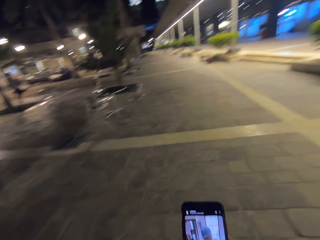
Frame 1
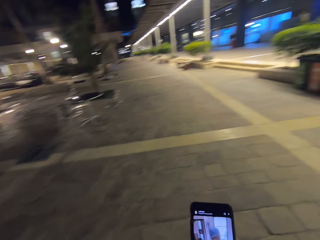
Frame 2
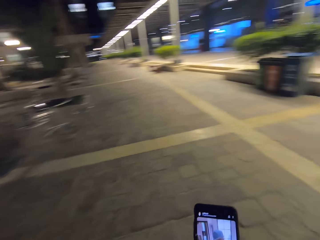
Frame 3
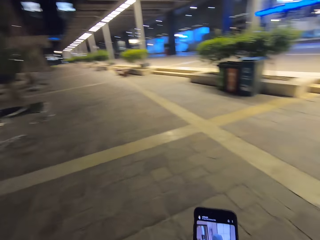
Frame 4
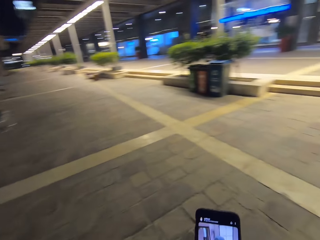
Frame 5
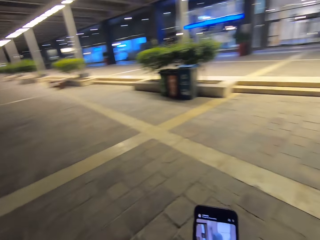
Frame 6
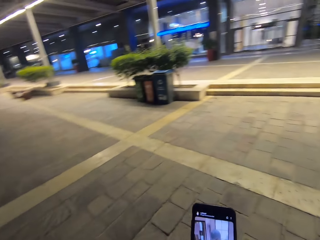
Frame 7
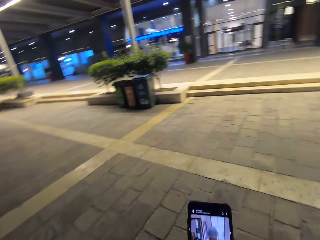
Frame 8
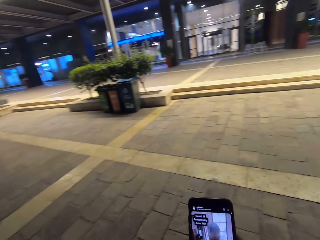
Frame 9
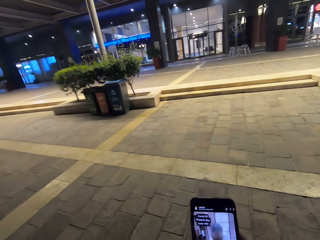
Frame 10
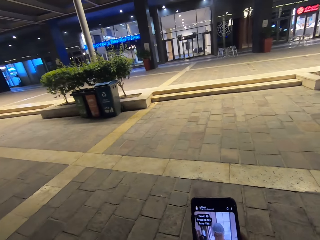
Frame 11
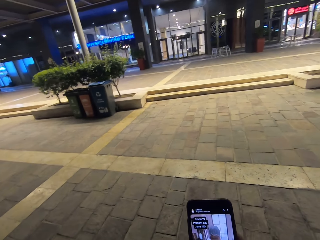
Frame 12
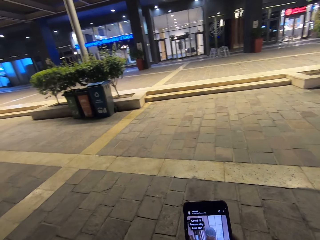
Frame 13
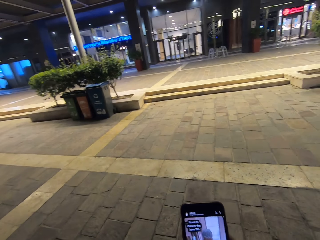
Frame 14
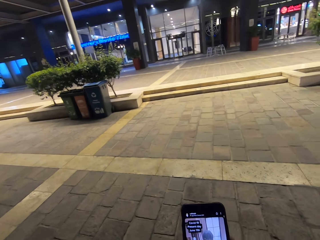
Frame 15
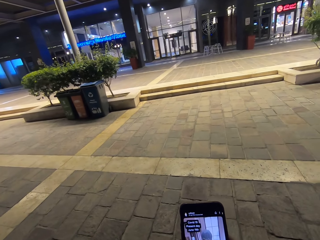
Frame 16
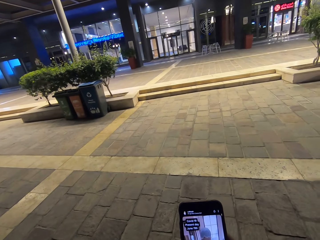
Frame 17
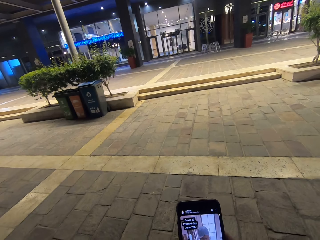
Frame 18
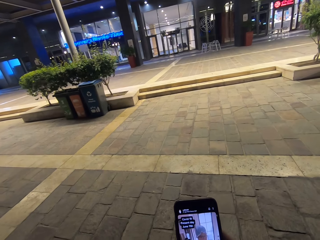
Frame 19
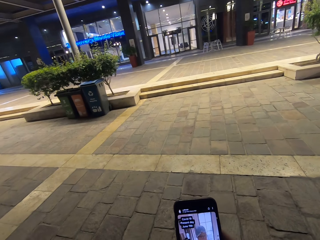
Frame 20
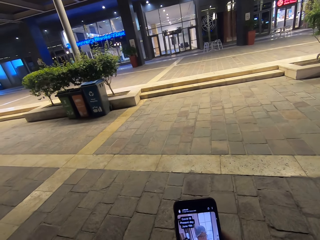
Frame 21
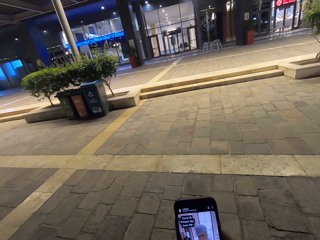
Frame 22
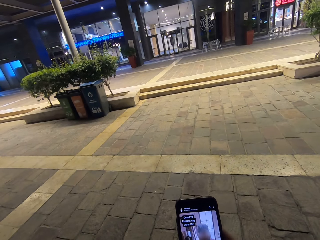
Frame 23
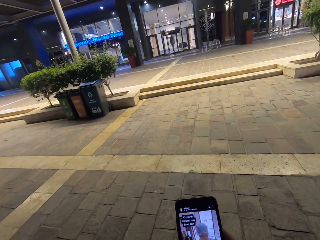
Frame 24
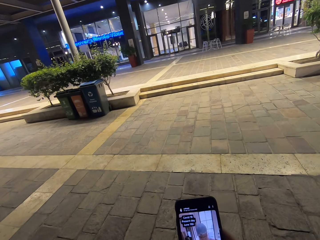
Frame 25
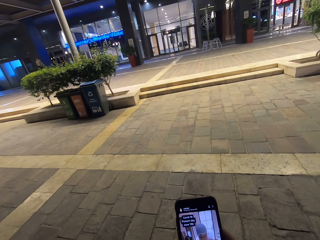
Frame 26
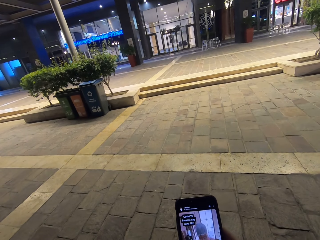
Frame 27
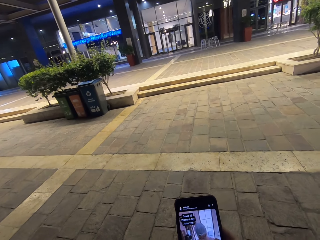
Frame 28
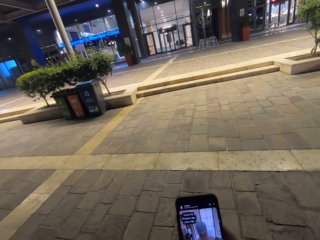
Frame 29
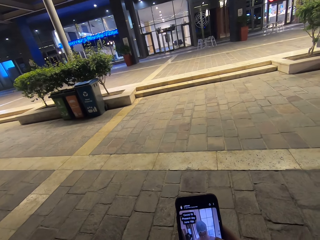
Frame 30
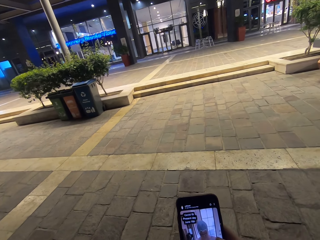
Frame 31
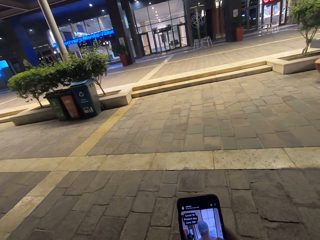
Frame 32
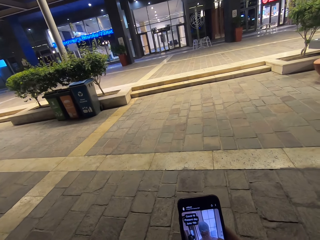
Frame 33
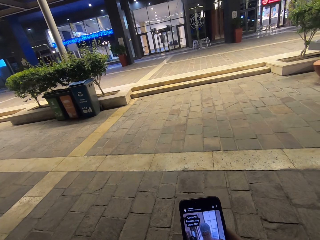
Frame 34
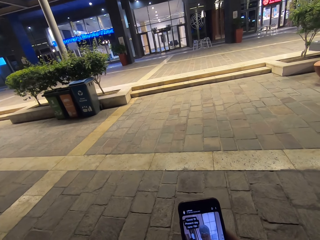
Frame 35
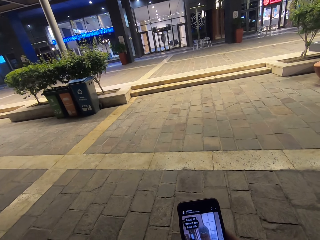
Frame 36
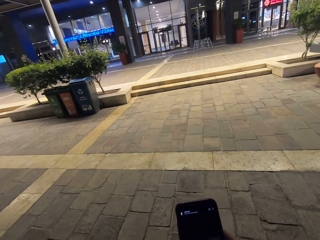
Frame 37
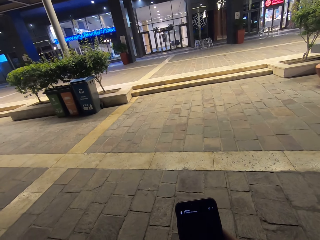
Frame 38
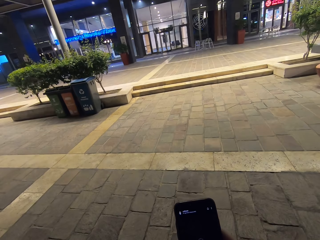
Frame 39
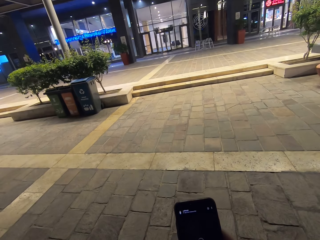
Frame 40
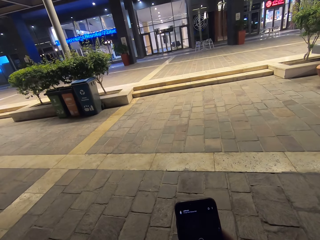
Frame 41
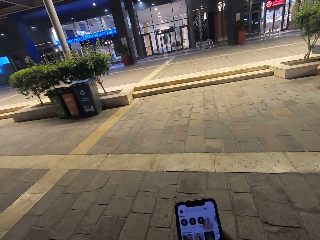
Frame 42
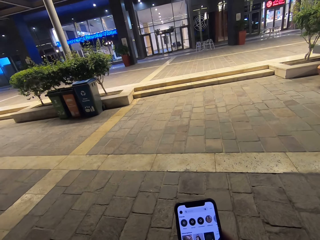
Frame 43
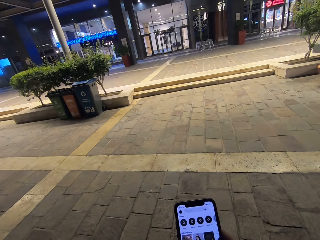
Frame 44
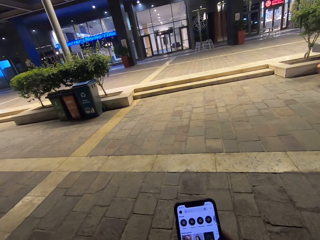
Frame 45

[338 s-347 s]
The camera wearer turns around. They scroll the phone.

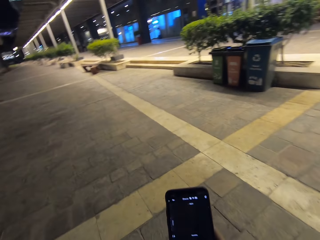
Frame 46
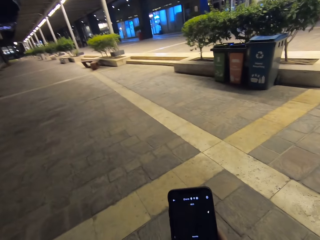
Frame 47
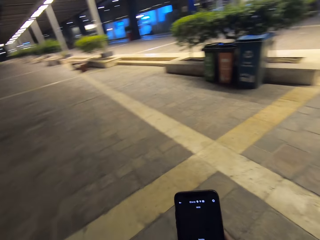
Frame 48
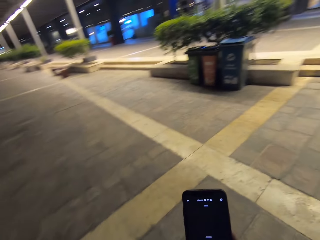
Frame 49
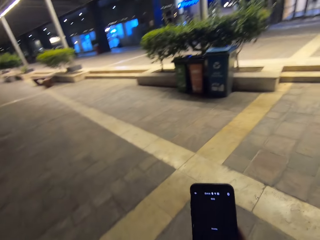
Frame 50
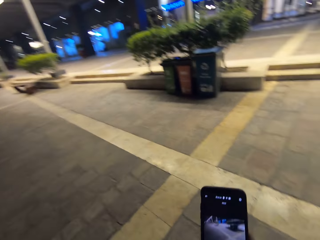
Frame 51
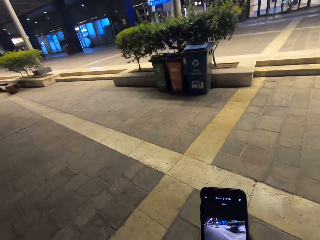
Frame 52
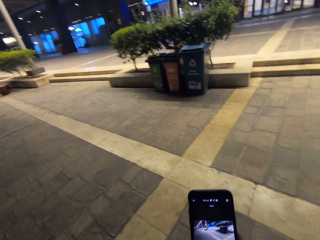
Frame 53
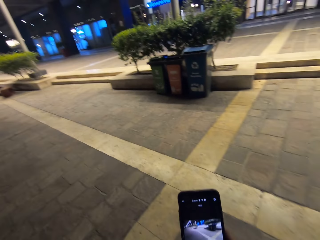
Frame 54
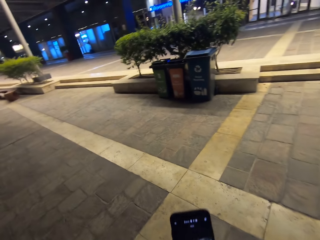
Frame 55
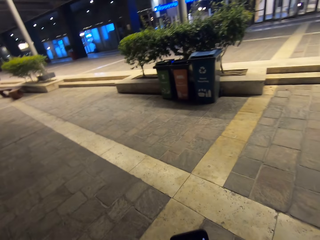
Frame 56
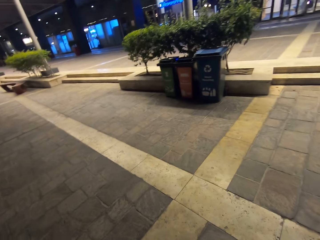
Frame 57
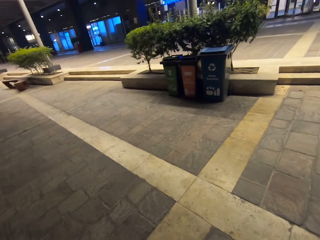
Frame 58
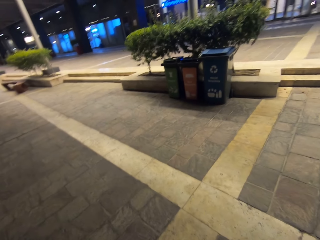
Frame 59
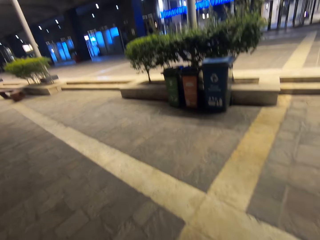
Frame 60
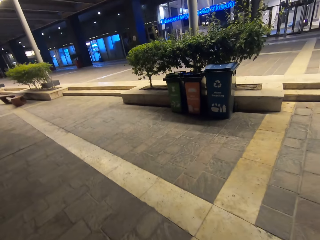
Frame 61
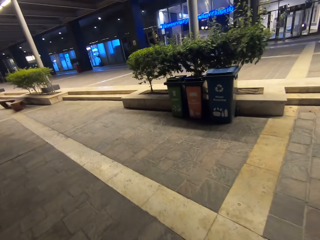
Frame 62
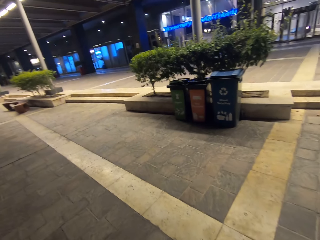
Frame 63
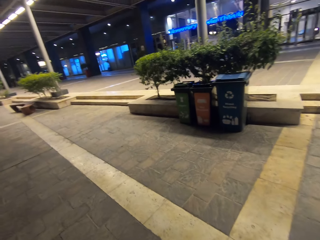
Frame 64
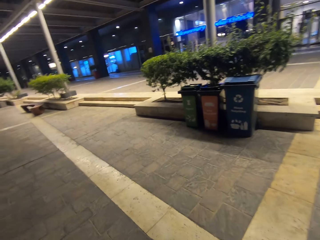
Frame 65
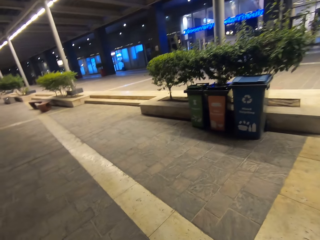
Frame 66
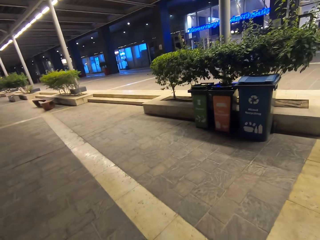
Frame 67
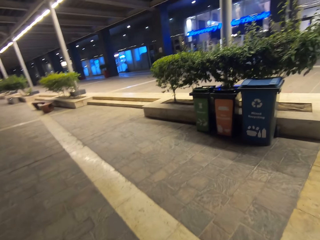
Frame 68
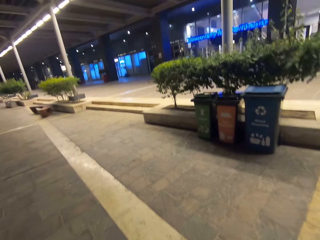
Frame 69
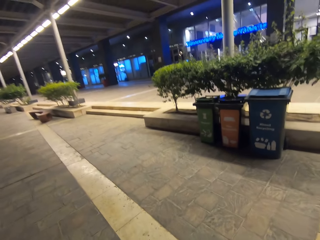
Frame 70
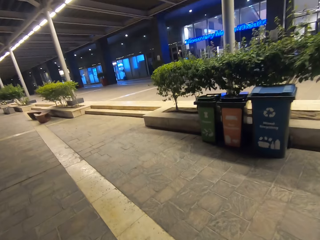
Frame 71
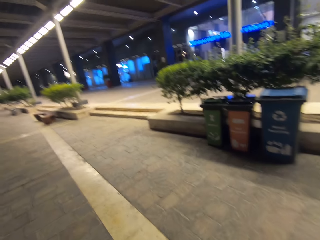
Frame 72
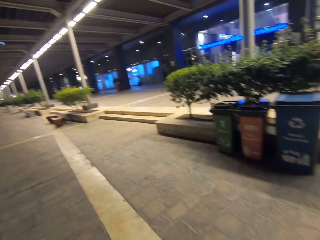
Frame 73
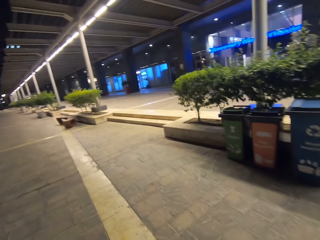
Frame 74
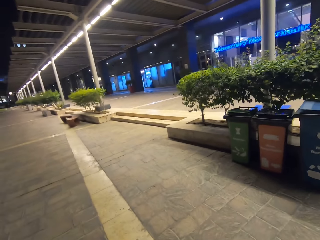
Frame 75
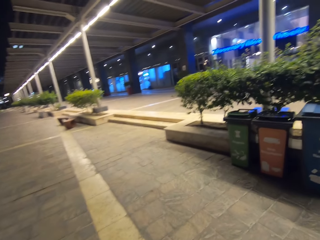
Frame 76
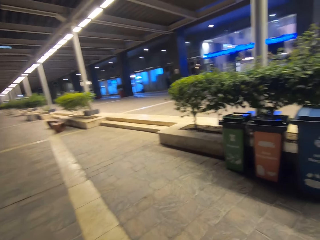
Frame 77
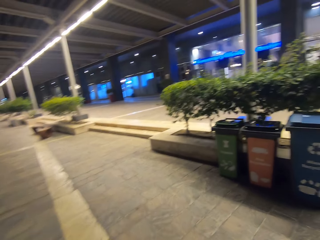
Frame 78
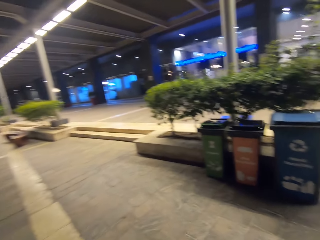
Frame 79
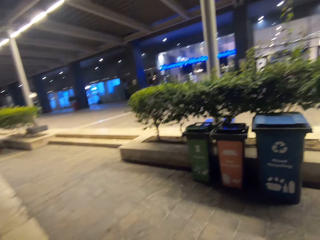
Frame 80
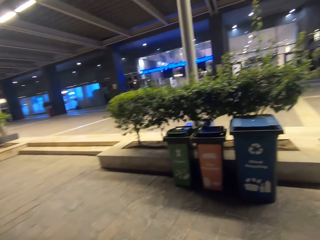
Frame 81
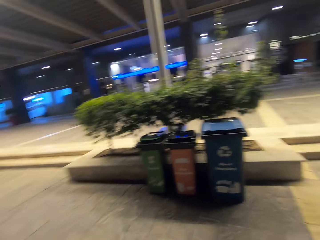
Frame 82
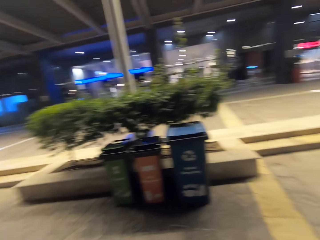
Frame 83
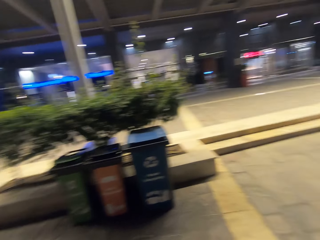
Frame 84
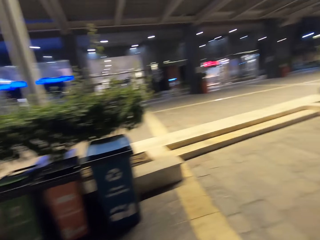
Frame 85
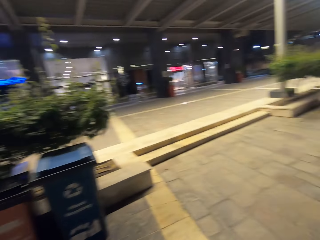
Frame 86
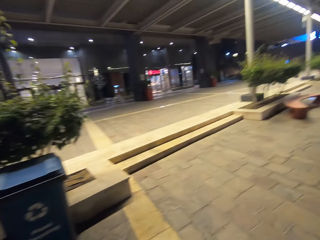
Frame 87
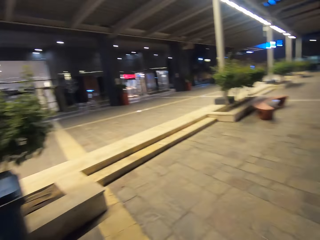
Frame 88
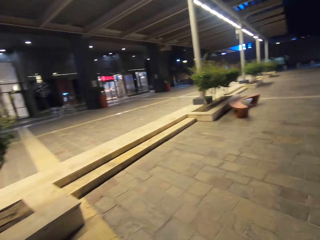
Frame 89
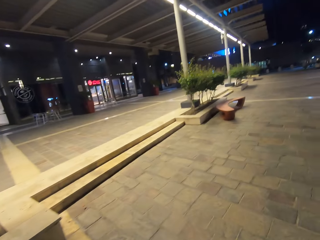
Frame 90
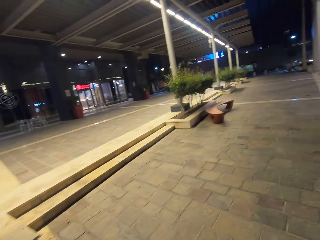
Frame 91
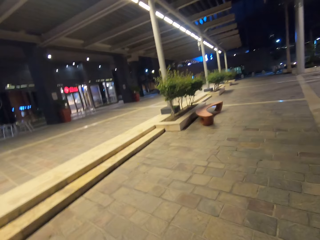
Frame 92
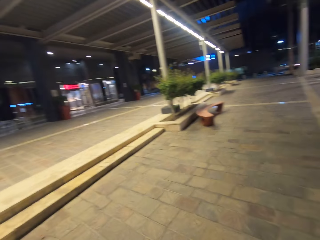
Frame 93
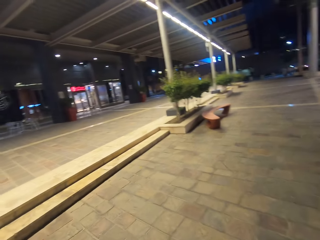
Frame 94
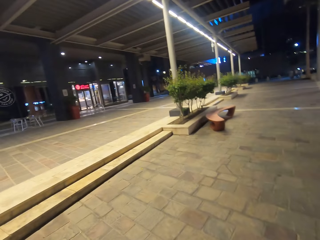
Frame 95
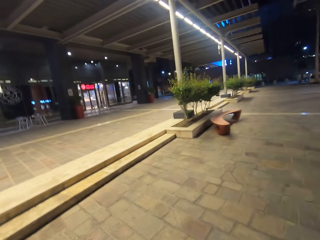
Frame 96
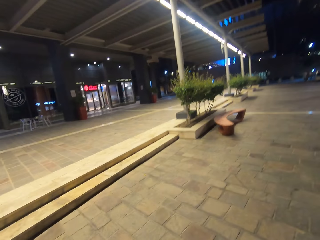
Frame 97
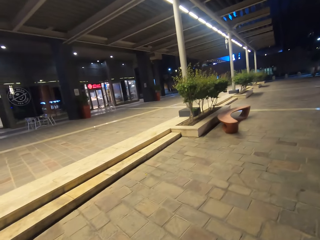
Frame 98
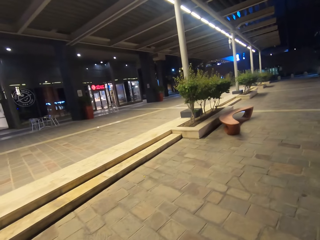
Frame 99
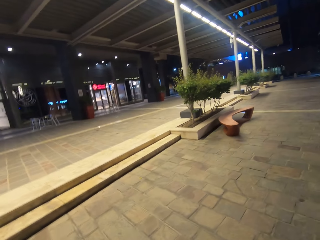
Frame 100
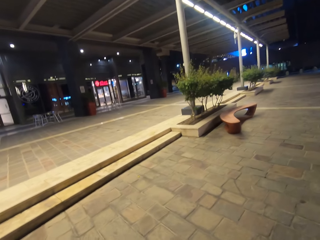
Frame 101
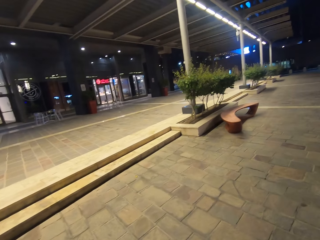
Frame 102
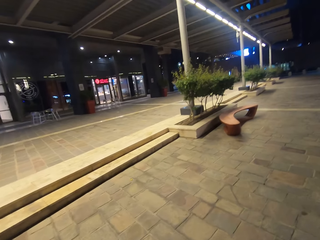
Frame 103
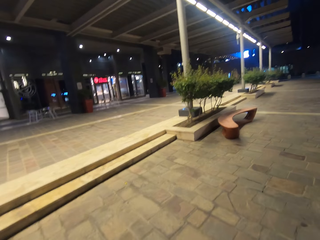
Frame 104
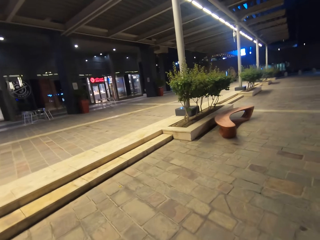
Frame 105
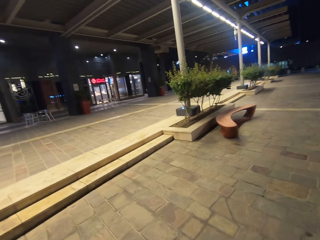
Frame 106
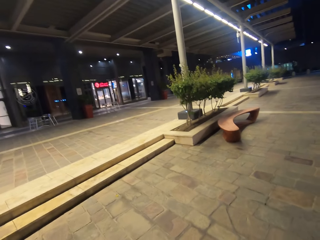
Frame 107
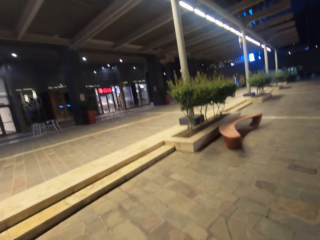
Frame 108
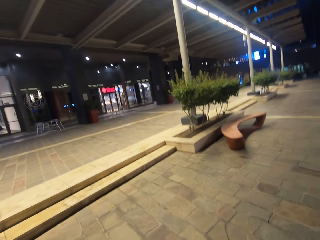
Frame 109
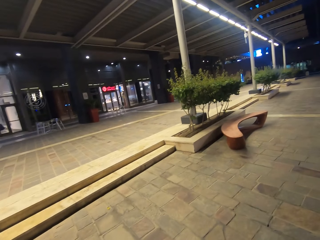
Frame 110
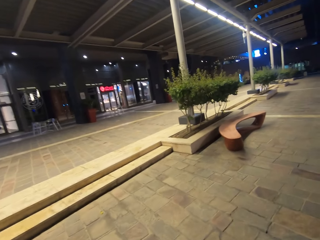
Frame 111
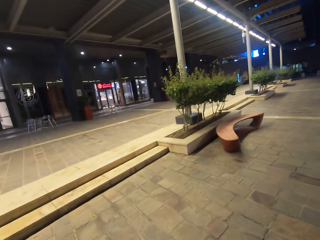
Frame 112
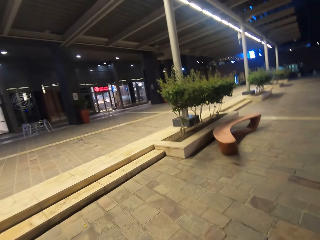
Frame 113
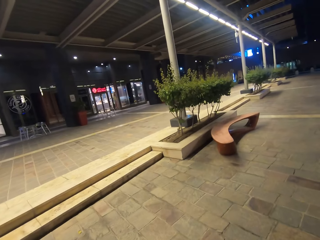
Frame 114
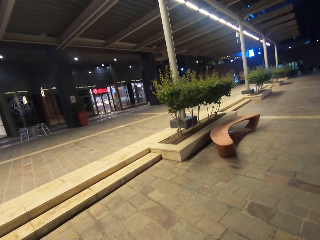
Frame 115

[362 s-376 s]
The camera wearer walks around. They turn around.
